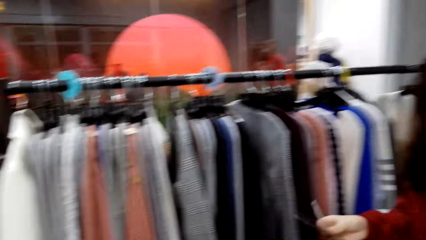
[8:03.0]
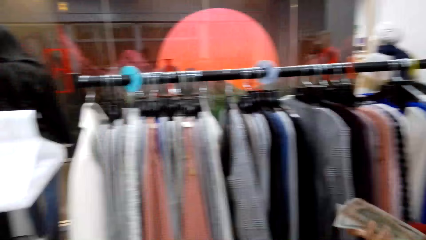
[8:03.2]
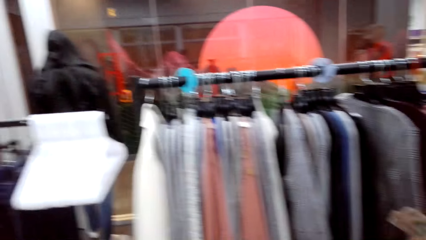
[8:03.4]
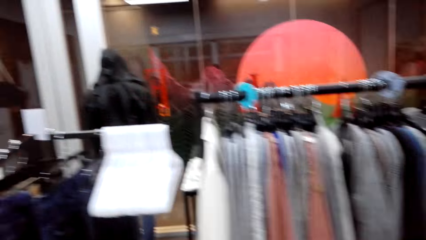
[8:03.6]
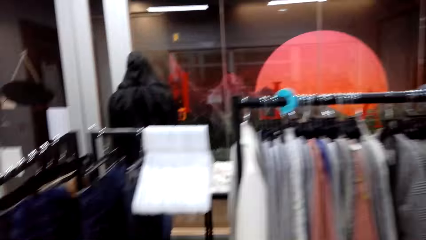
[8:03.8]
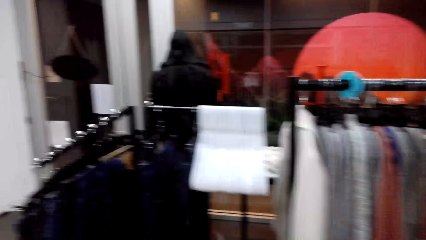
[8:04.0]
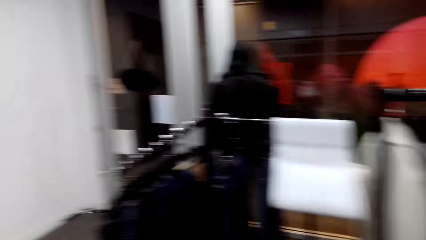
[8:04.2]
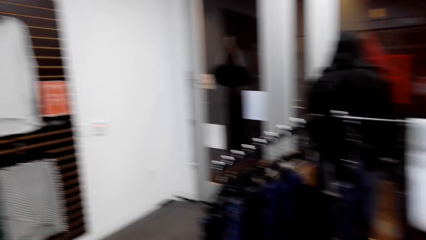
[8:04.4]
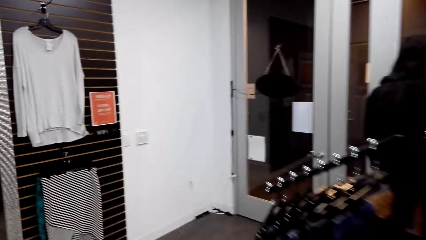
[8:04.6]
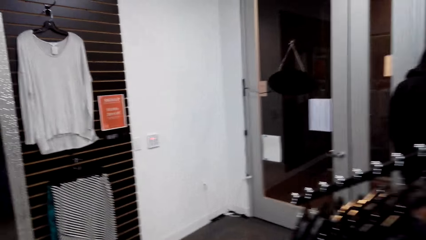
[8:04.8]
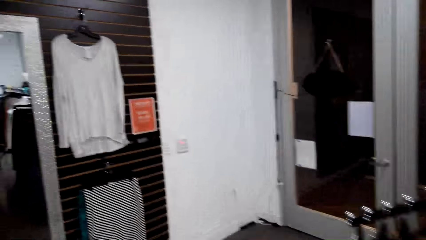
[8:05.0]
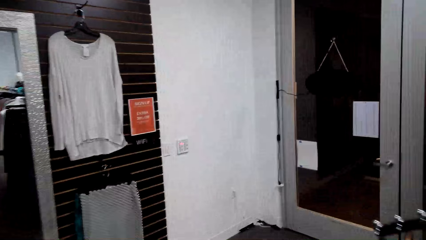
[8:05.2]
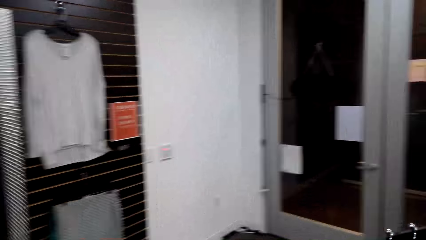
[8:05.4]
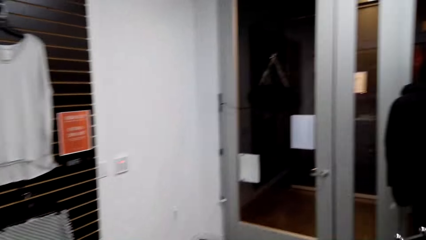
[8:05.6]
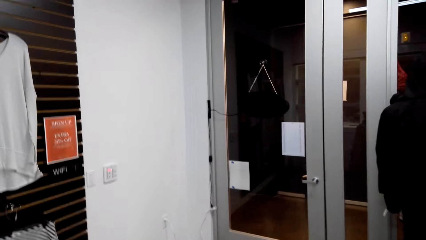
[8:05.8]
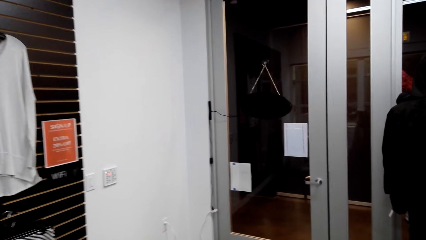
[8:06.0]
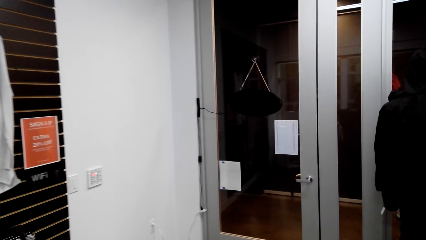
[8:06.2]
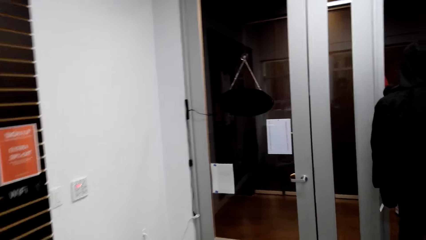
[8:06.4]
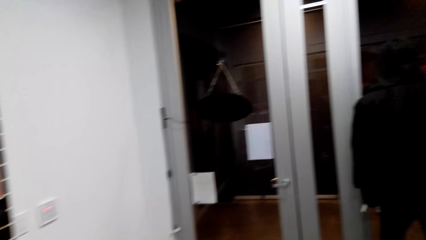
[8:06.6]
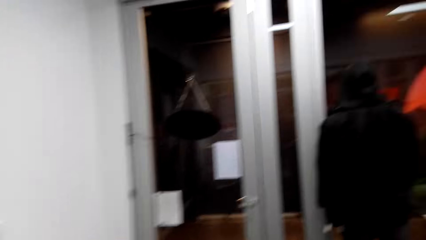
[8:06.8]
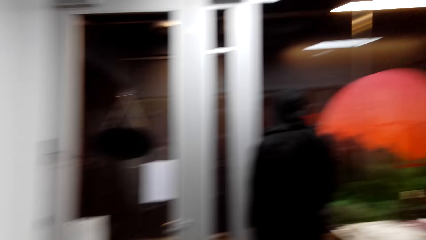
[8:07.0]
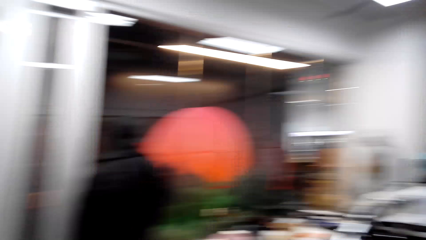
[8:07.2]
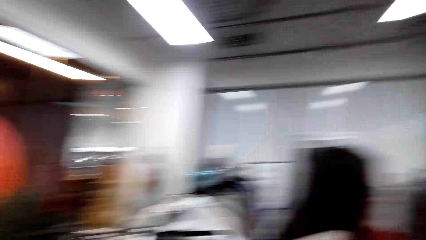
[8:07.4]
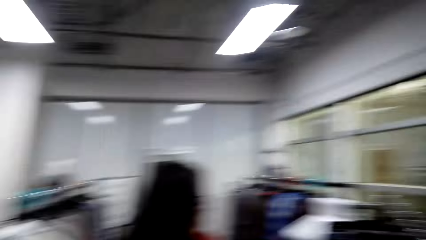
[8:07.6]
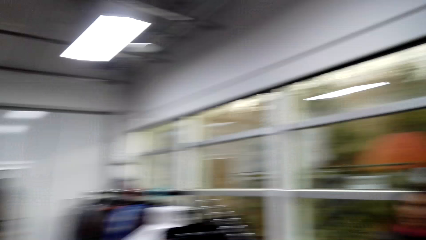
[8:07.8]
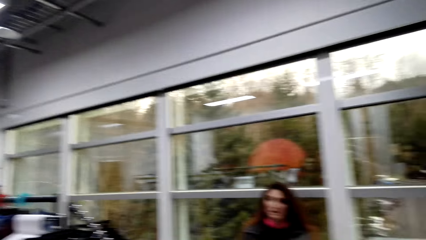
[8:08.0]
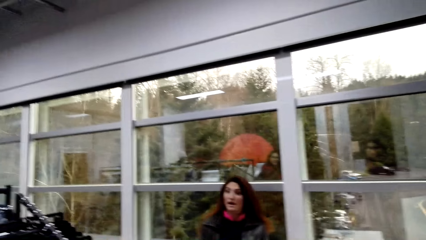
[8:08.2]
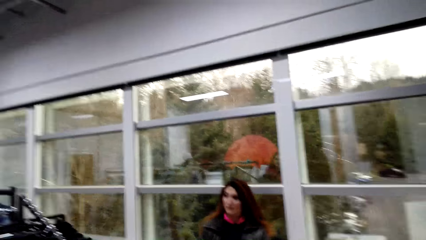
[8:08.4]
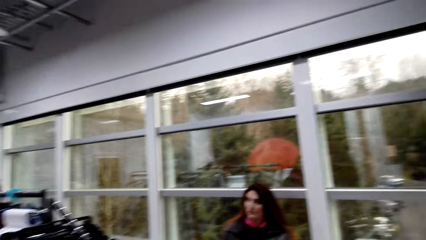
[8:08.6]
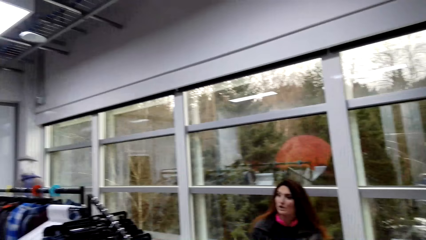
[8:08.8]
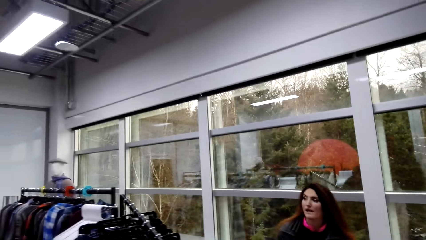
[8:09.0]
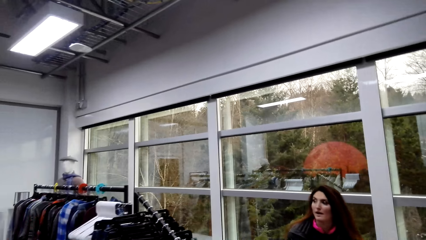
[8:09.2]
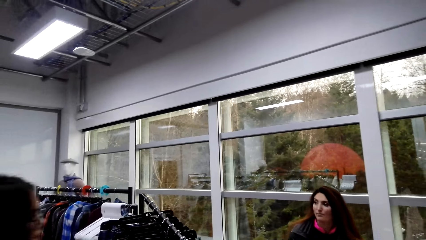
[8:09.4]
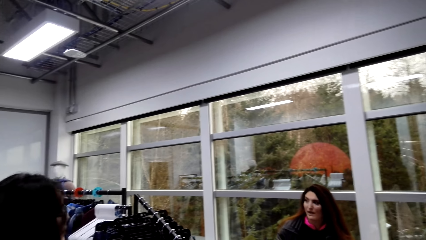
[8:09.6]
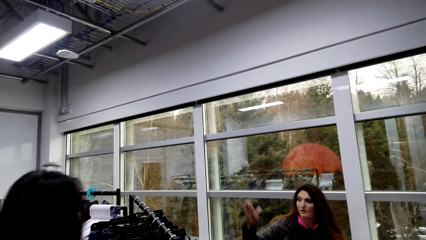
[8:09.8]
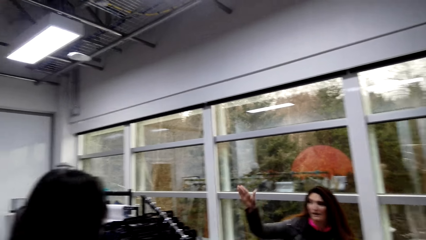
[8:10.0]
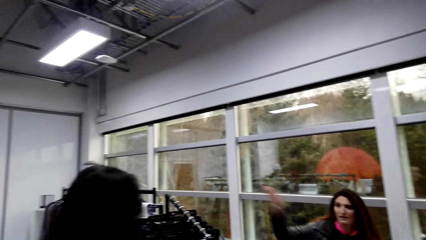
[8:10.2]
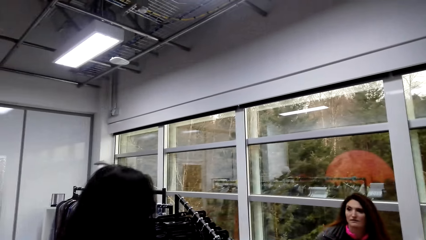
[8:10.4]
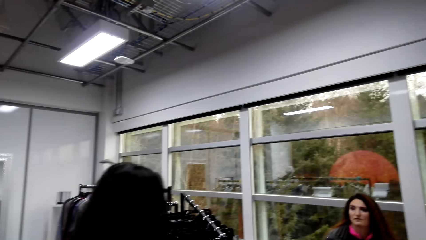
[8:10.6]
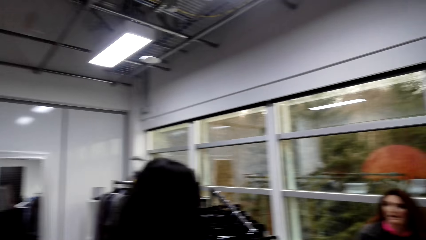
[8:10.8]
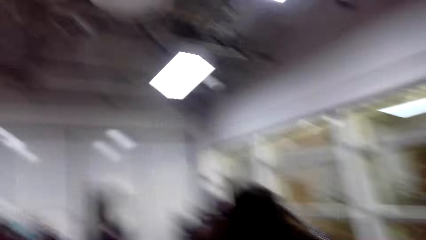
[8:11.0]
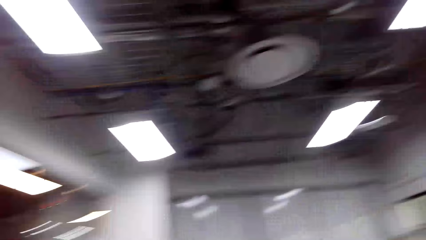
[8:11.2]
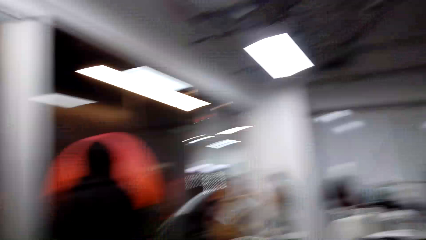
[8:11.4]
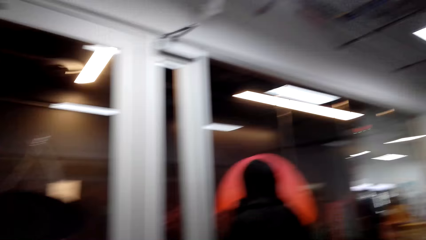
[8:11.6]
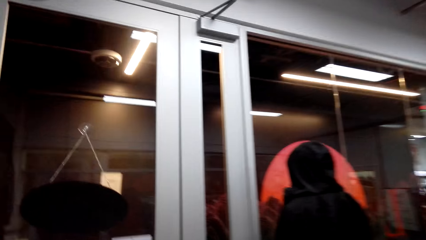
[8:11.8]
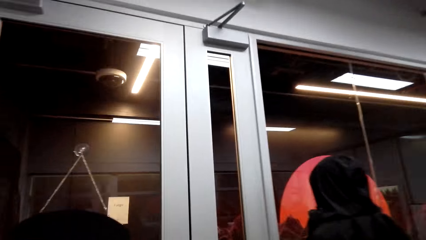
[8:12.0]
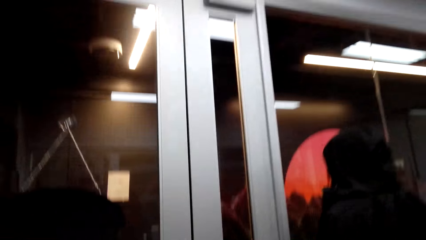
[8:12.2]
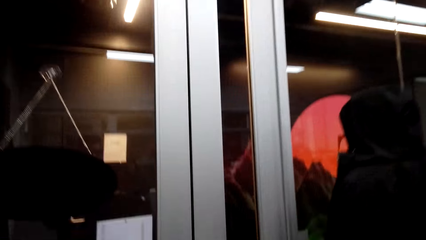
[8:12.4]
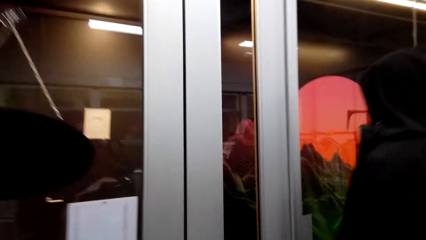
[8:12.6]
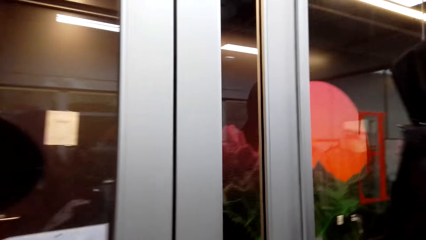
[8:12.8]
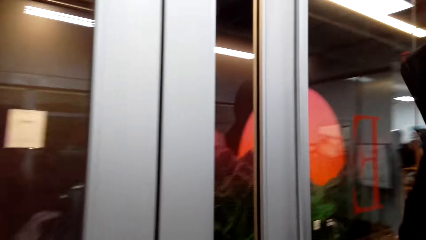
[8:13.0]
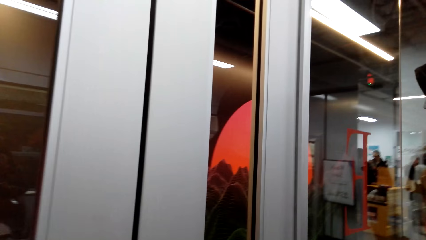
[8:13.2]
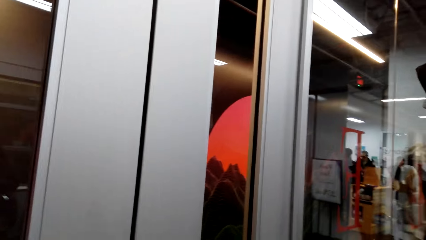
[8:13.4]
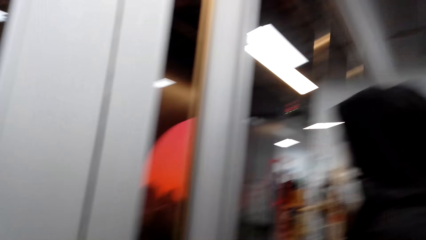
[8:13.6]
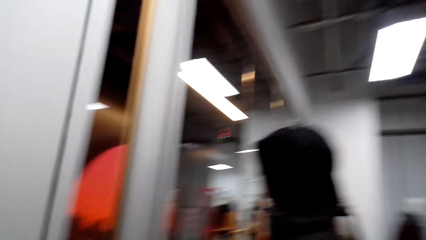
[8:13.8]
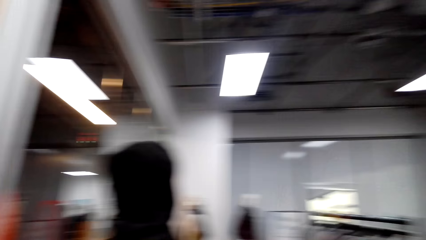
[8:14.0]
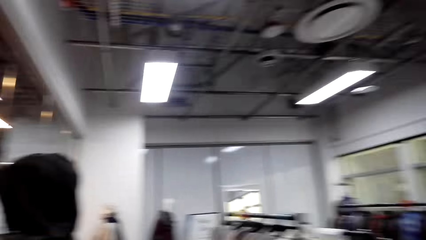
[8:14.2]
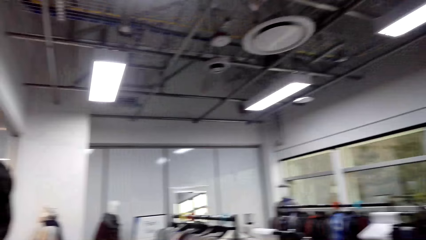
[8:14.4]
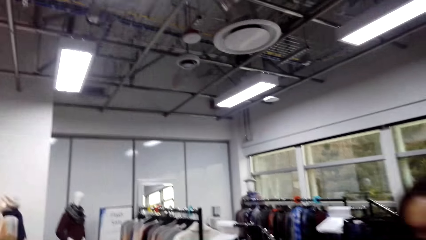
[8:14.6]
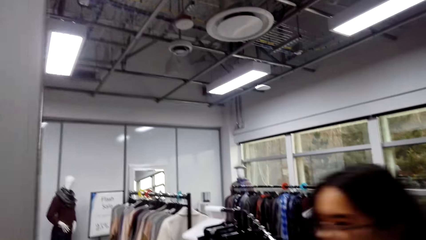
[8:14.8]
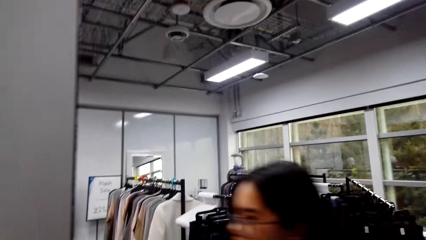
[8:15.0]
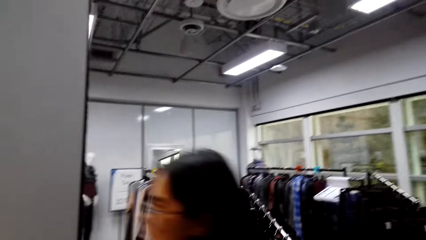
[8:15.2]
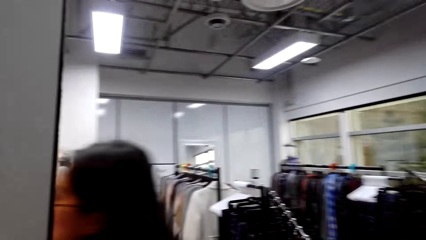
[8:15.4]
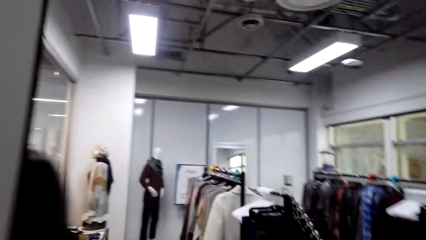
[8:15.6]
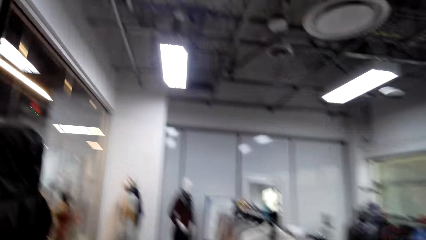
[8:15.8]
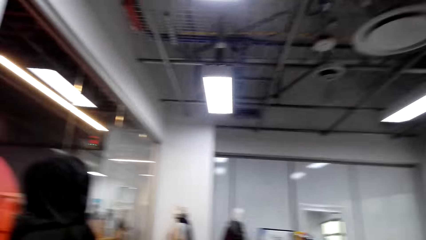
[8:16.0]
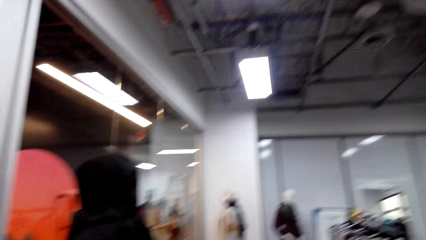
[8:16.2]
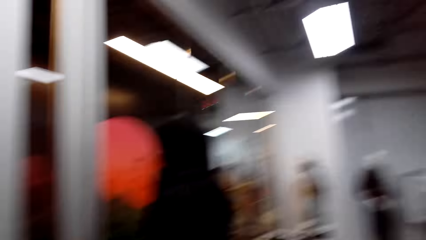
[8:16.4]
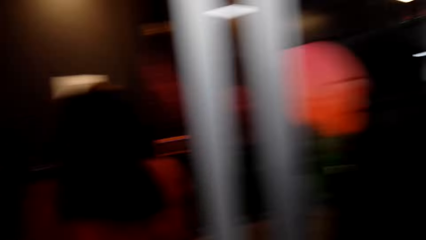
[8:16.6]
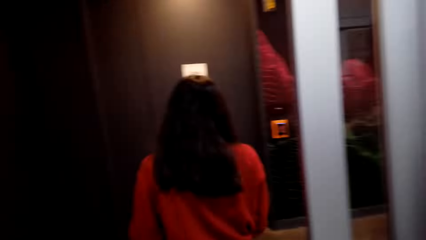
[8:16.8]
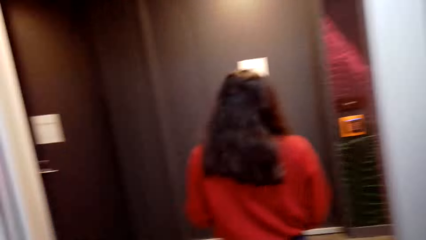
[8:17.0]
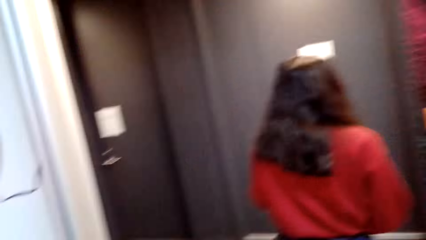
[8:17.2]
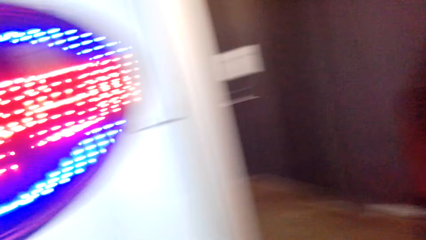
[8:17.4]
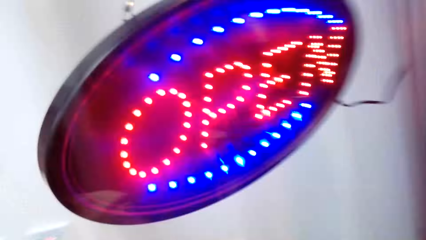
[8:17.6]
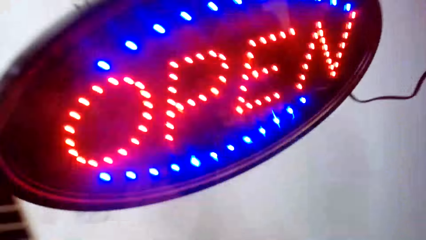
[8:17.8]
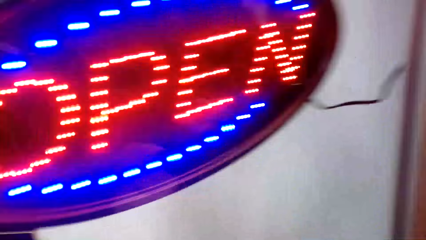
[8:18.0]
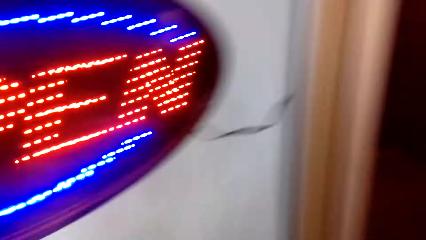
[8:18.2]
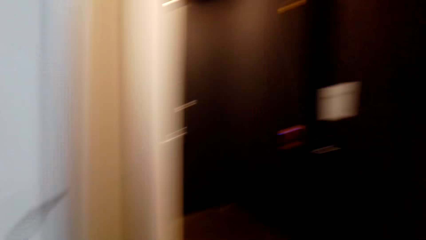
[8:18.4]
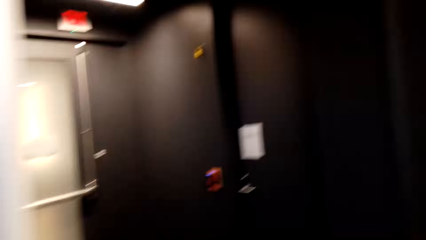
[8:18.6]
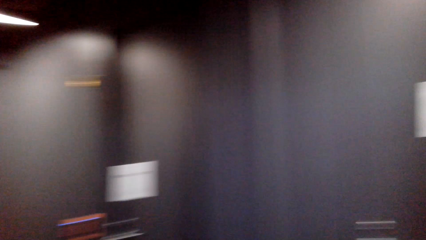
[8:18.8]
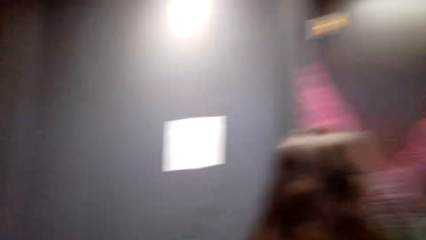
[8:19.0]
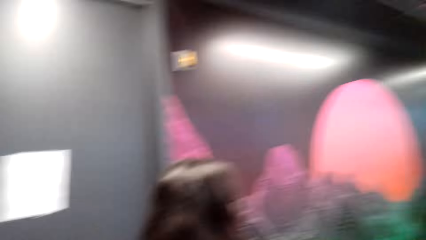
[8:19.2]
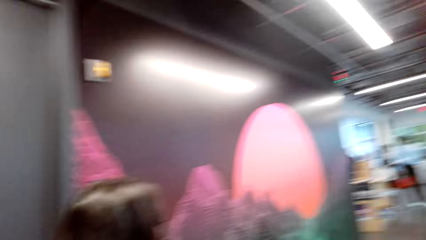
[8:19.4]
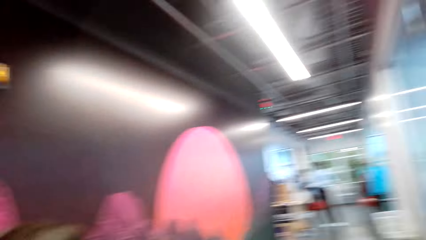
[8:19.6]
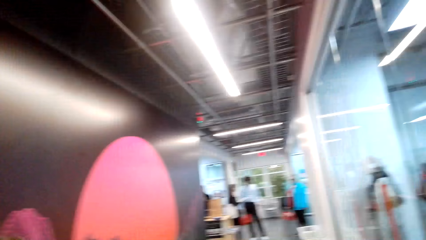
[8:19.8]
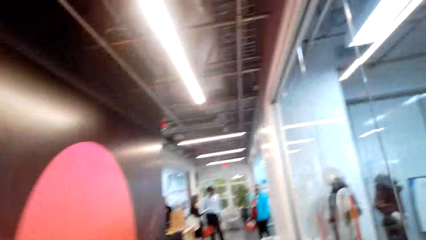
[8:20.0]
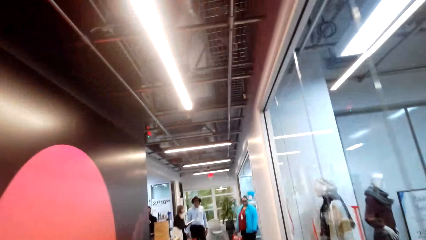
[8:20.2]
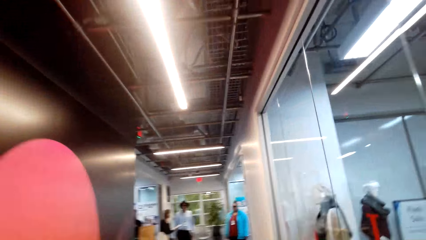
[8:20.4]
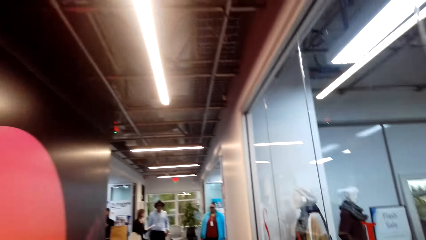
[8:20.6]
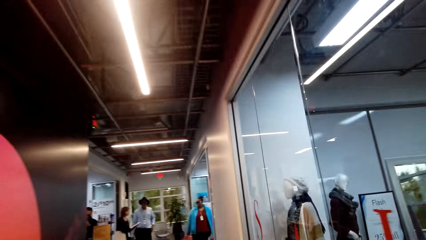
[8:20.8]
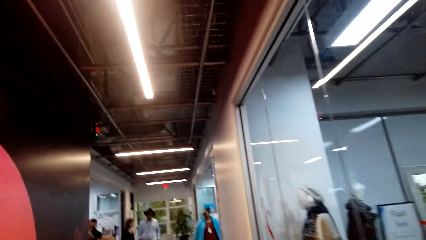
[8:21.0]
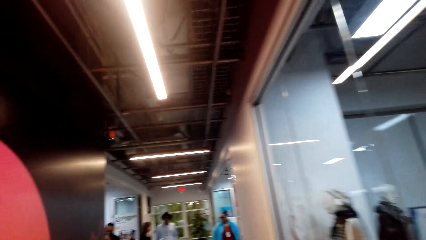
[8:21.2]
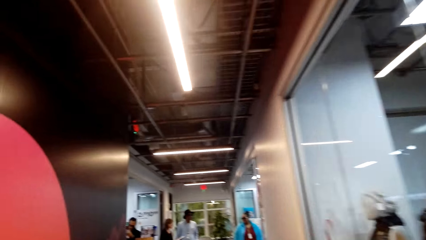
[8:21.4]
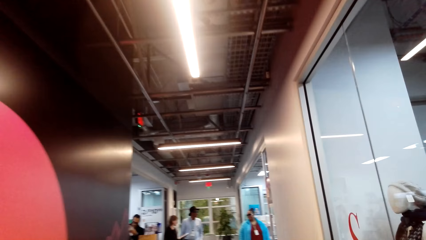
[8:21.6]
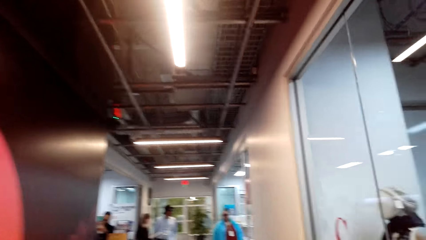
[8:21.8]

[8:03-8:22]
A person talks. The camera wearer exits the door. The person walks away from the store. The camera wearer walks while talking.
